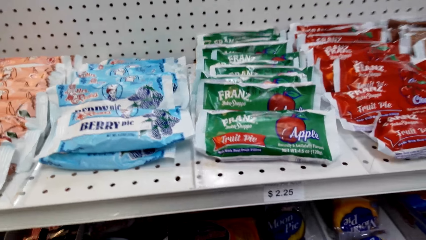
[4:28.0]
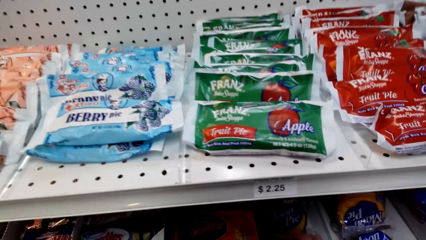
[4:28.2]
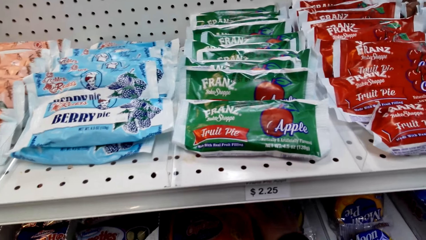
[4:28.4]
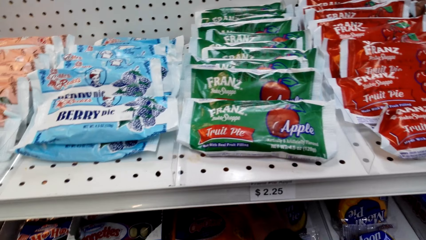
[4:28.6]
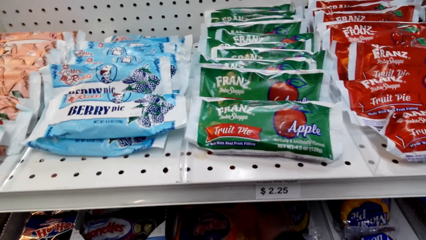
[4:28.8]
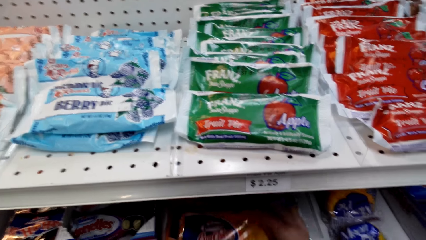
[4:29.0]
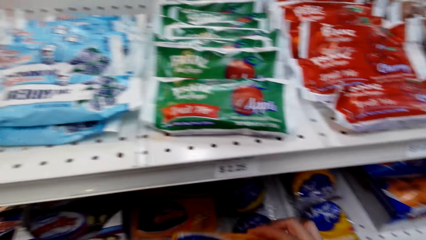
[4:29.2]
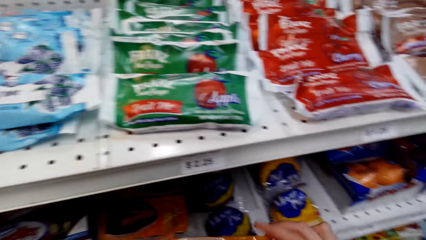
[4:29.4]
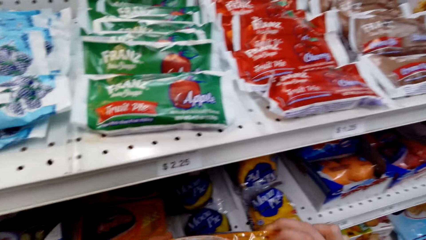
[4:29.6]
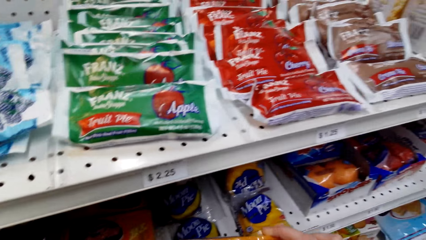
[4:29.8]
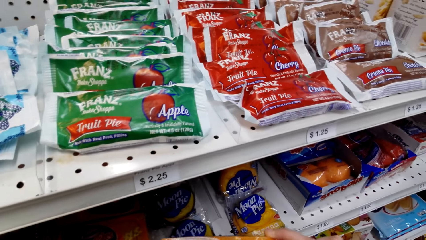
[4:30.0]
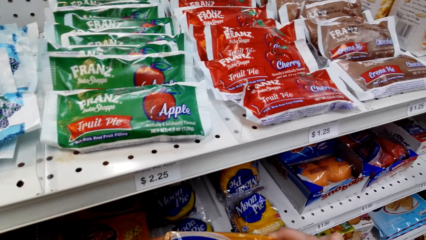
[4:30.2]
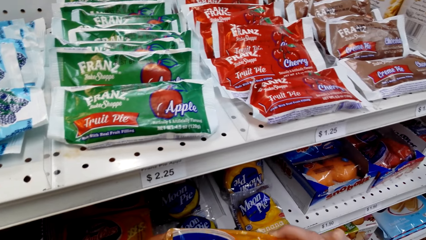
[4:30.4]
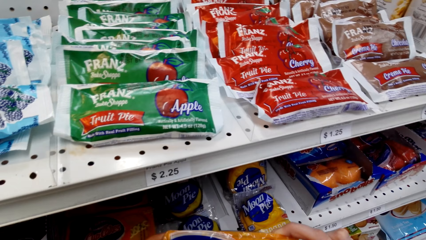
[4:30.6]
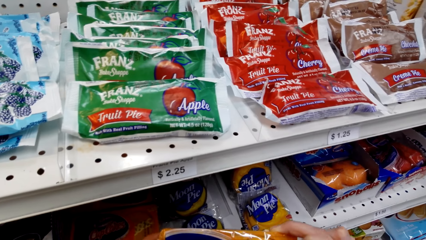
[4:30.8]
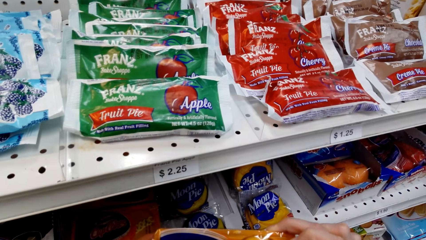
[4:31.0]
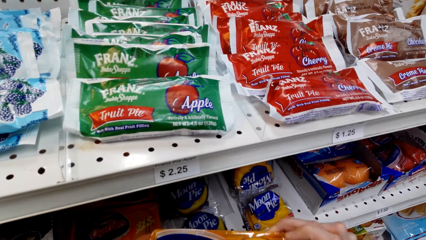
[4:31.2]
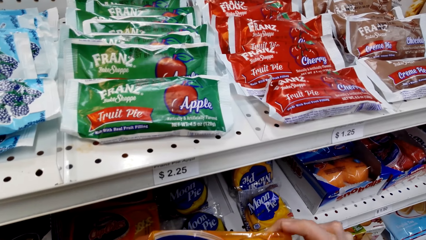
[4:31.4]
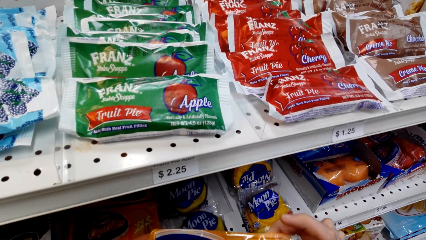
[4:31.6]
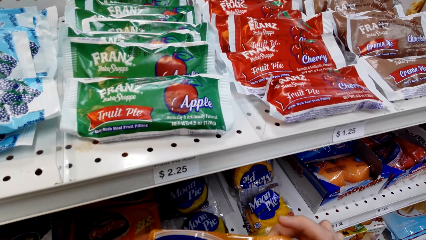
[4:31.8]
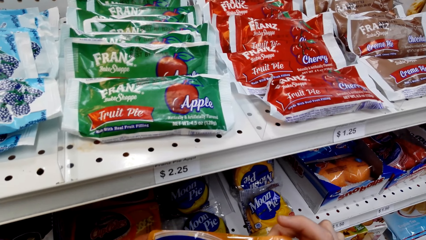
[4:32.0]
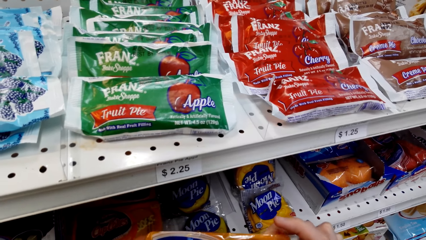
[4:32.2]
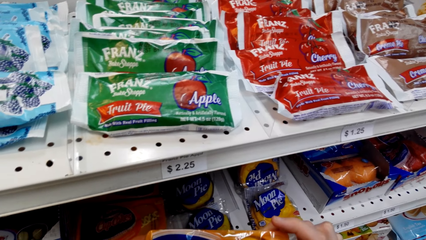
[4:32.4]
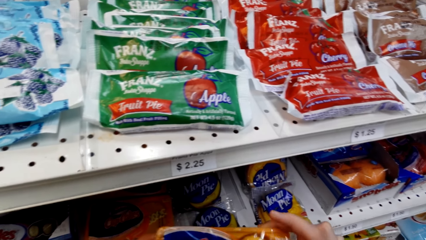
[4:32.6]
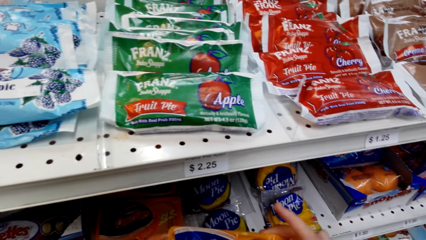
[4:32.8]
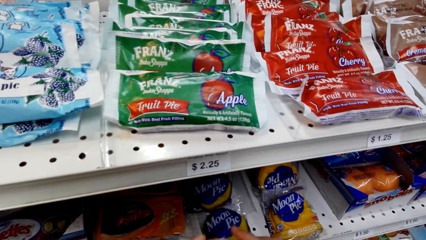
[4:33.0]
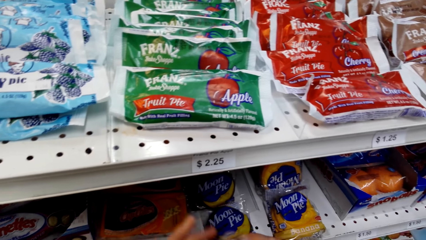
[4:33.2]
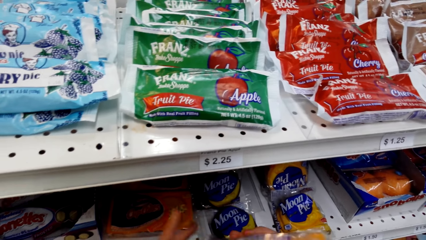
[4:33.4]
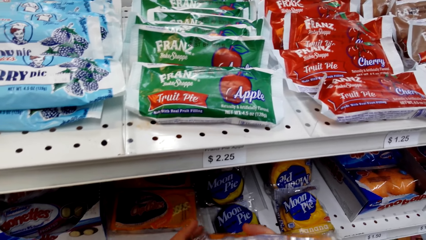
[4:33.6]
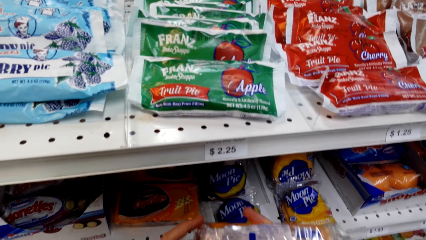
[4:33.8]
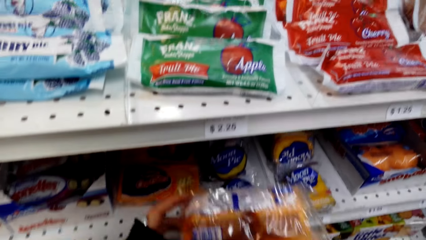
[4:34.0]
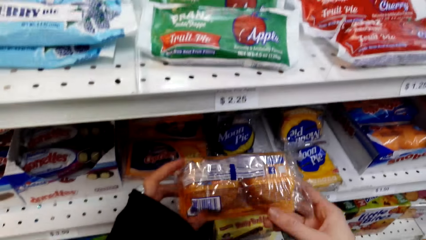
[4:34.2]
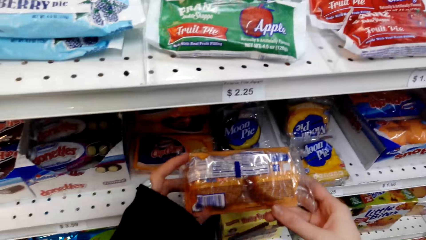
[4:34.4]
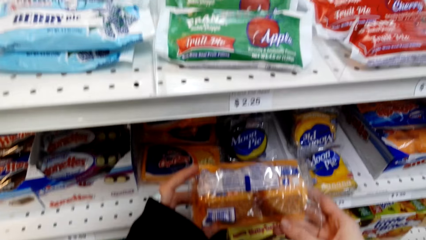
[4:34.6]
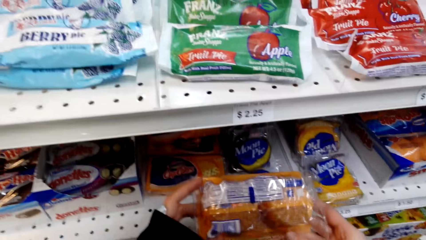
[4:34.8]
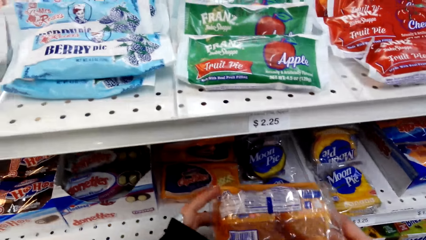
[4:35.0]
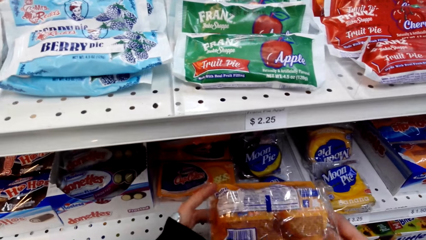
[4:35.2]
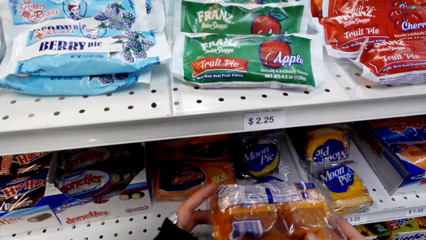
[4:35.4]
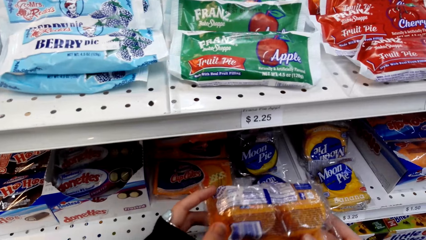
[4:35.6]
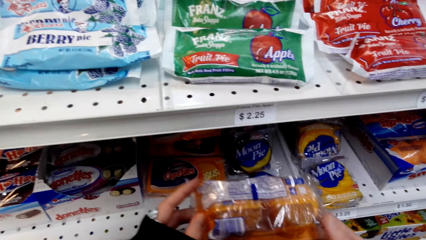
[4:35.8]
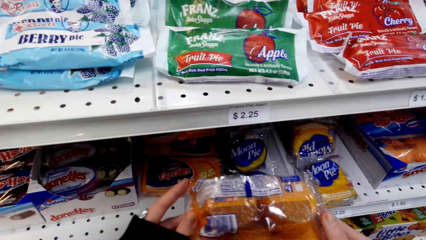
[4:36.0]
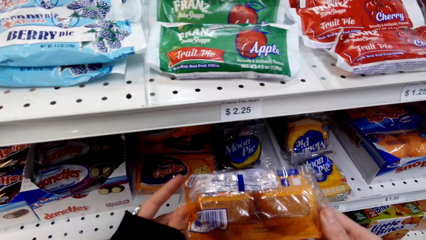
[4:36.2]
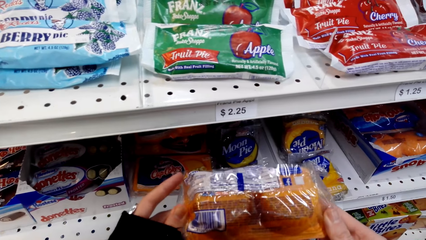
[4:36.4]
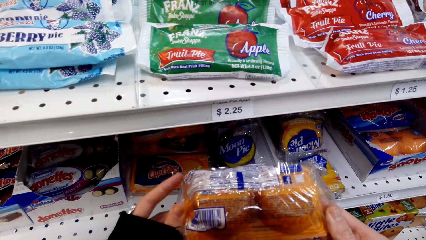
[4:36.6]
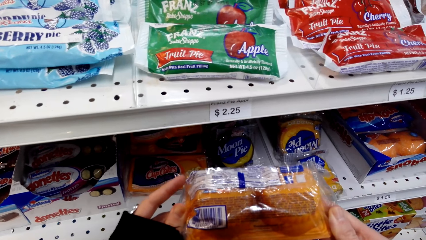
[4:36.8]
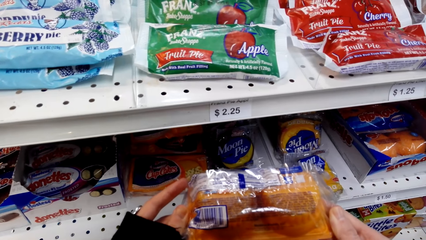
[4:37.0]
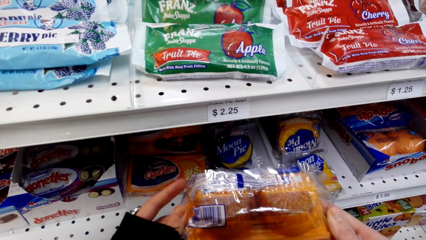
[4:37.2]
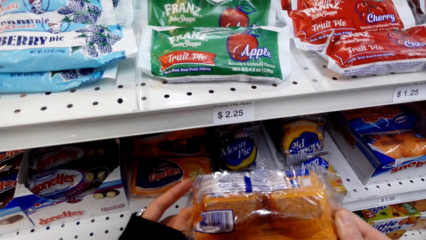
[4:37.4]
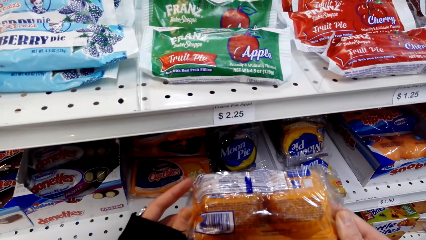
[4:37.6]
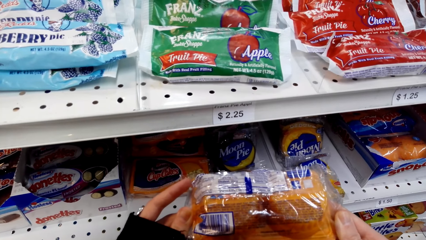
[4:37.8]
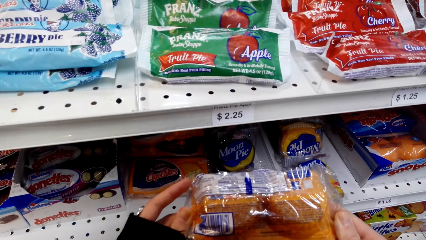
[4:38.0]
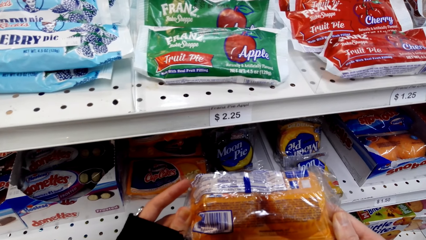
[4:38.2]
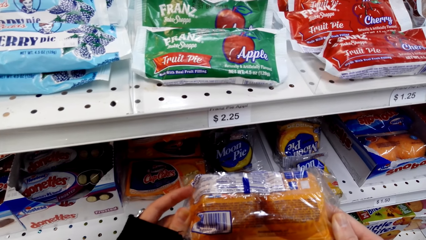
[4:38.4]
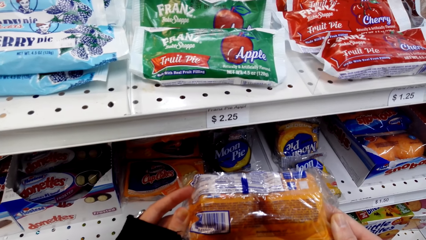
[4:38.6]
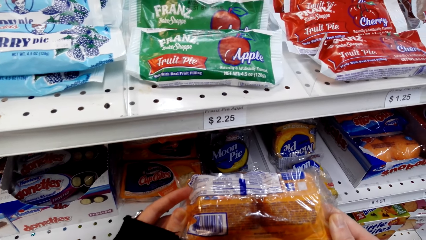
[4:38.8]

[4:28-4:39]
The camera wearer picks up a packet of biscuits. They check the biscuits.

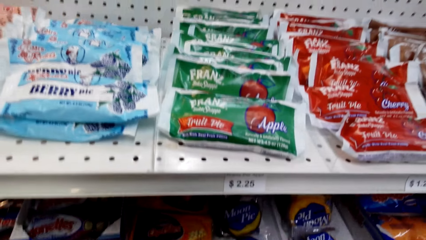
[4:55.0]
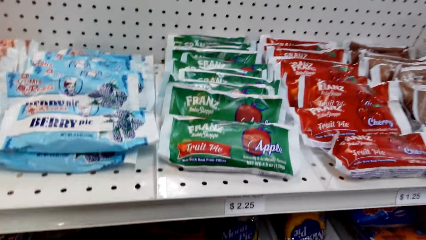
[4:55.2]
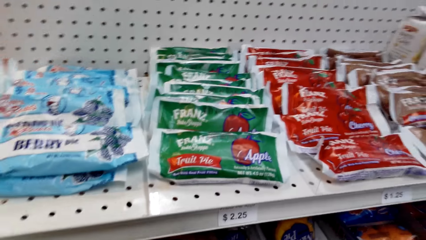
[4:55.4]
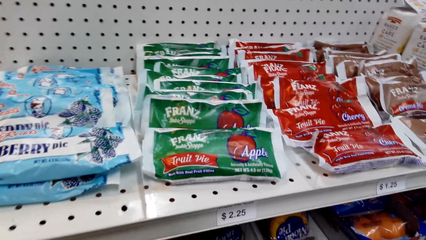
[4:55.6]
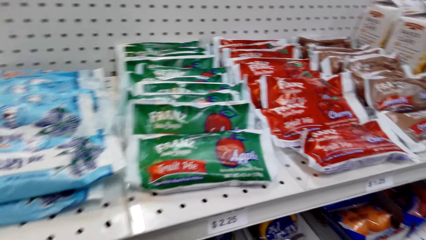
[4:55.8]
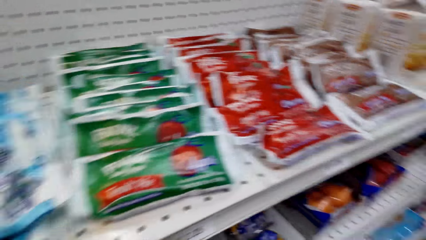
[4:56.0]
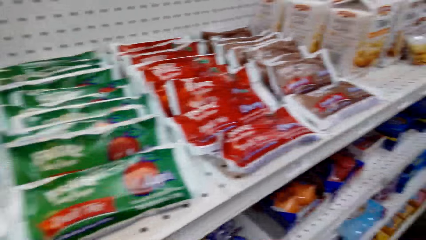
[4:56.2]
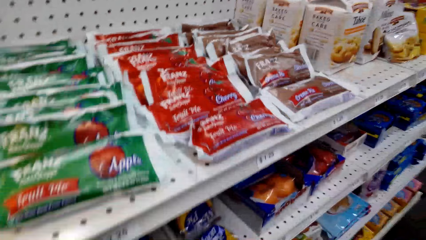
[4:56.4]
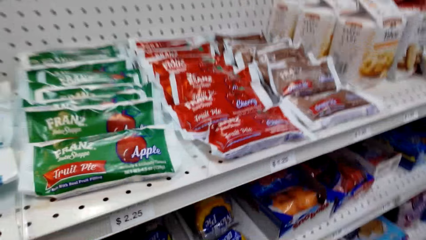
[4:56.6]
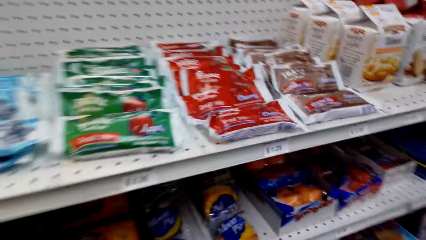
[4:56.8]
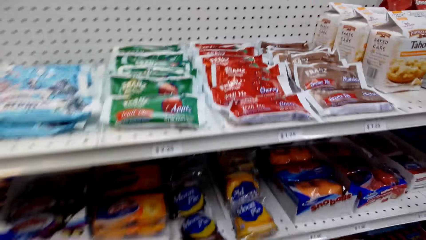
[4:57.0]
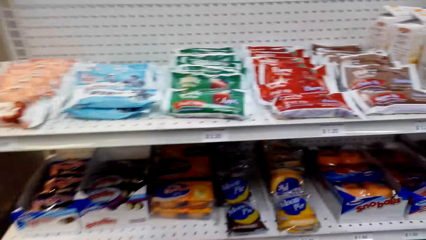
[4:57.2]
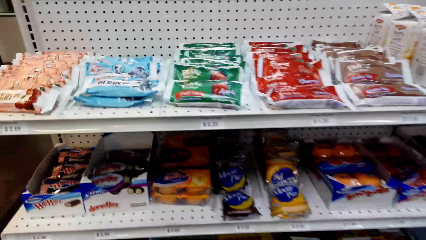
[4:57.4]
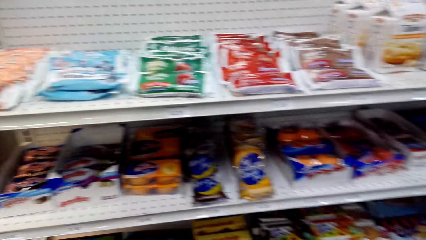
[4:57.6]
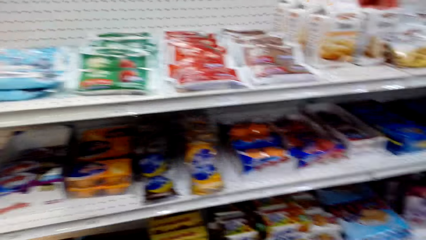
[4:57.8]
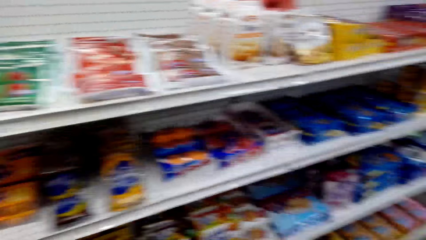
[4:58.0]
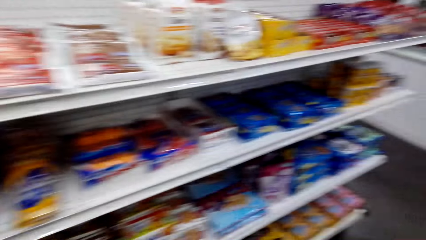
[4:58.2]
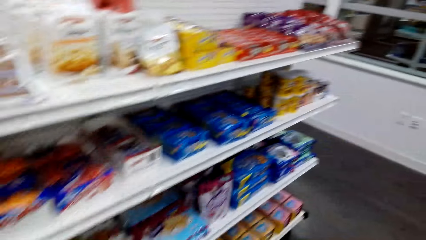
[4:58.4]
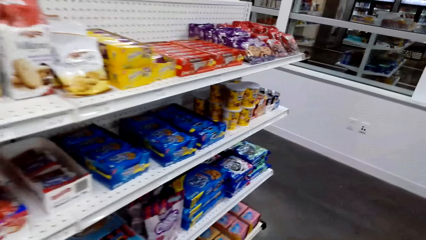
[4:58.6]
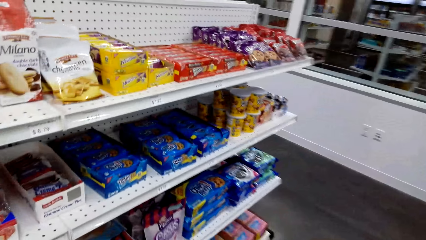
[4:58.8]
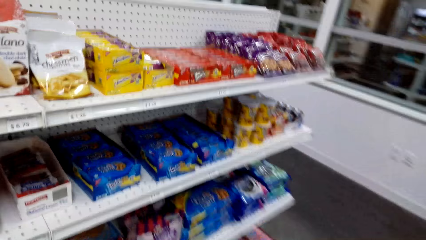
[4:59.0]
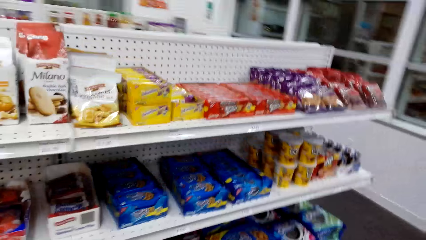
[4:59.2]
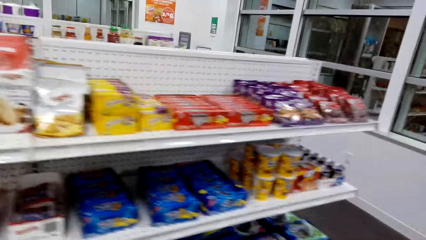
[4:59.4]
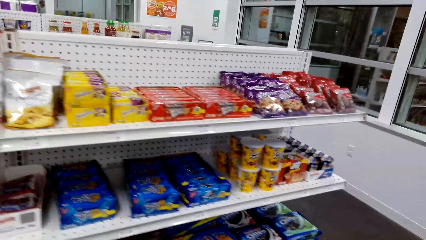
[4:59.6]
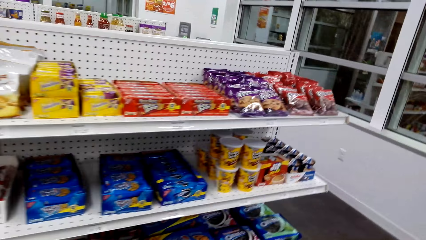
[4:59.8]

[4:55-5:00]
The camera wearer walks in the supermarket.
